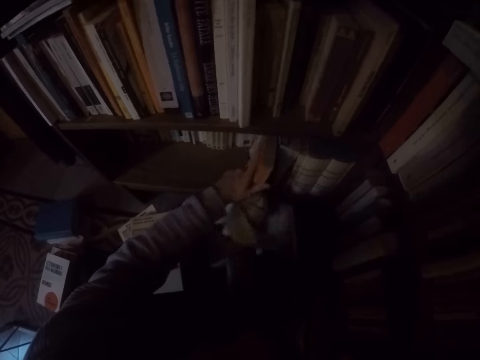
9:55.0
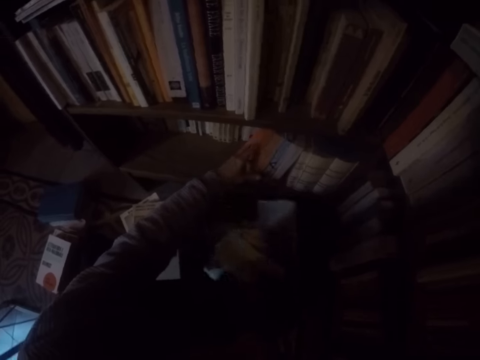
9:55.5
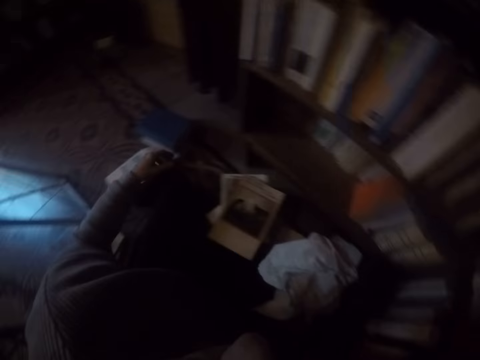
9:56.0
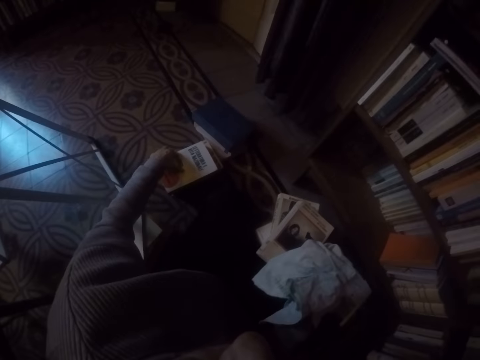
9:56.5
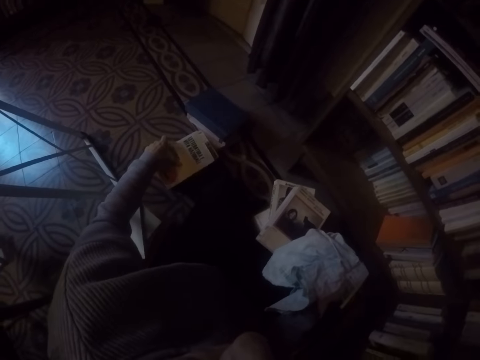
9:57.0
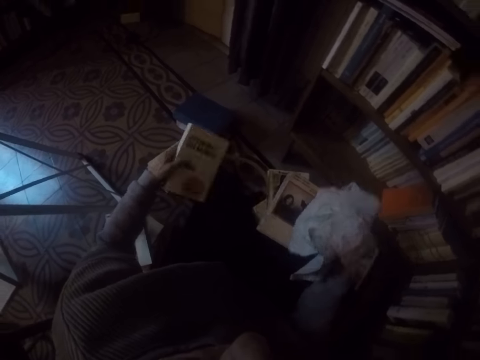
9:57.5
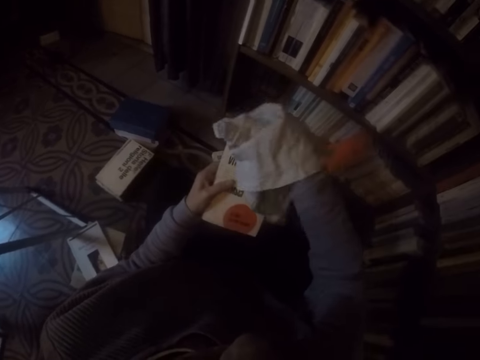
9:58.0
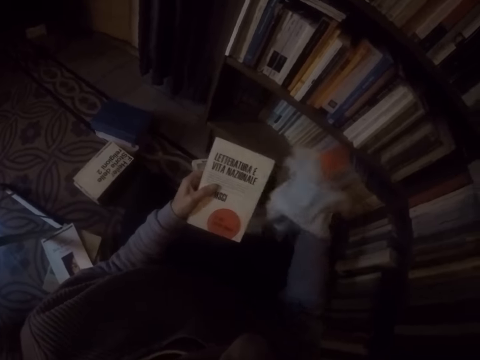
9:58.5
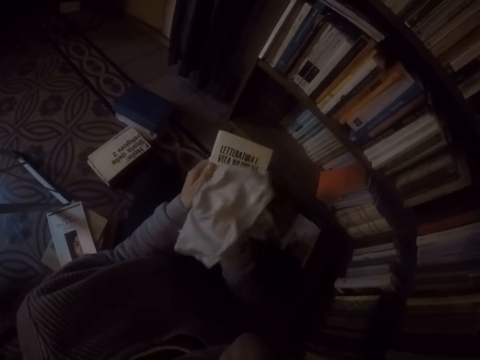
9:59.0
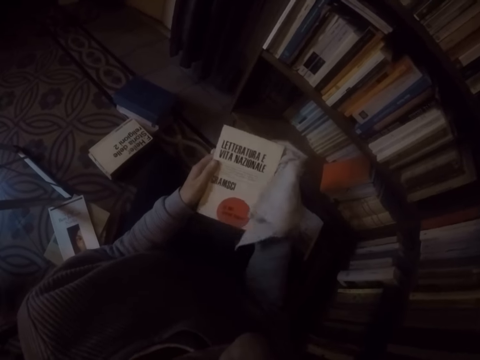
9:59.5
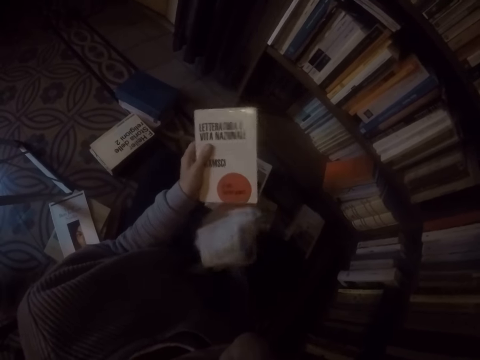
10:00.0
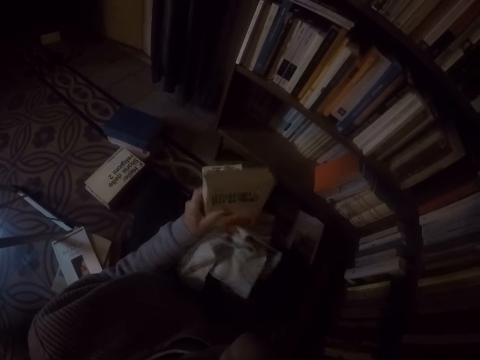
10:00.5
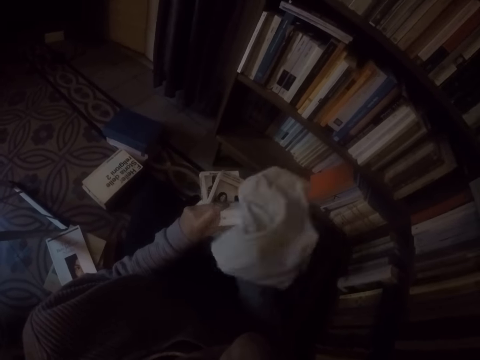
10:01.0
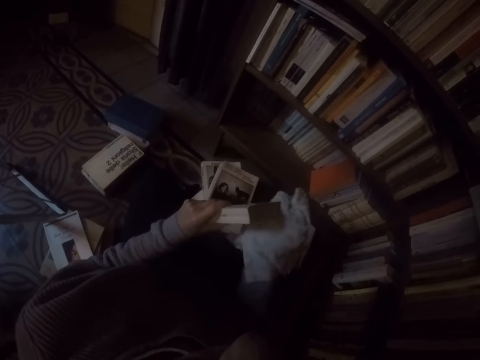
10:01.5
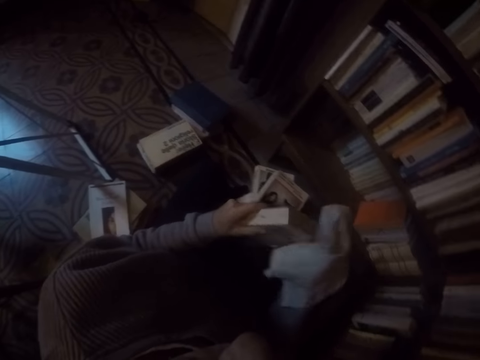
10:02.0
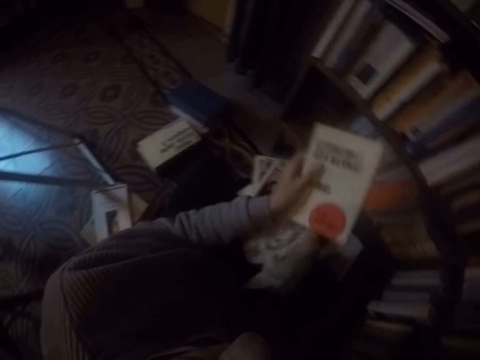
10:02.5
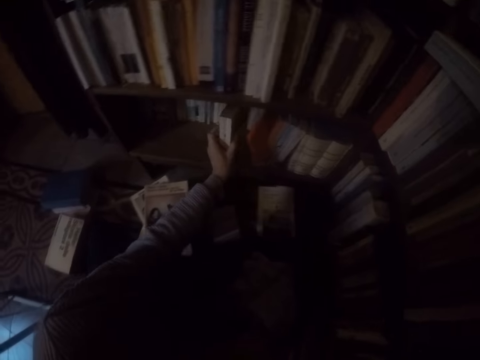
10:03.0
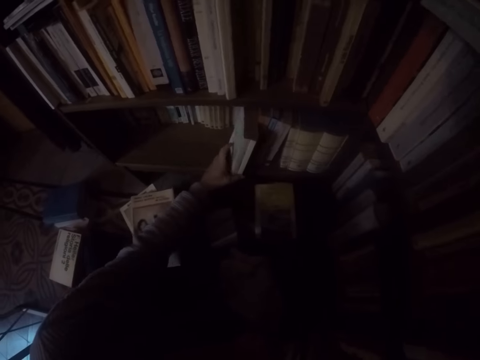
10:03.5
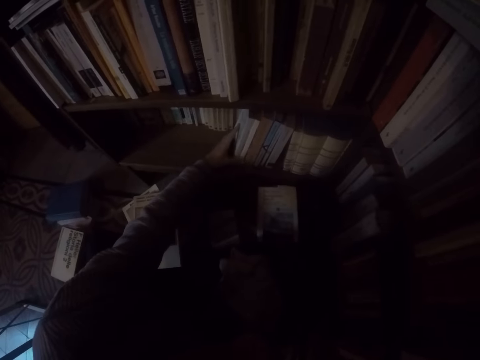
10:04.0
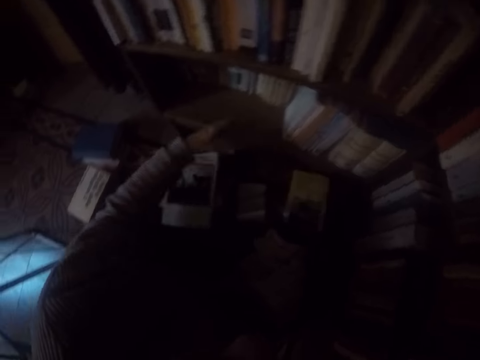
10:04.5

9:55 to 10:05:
The camera wearer places the book in both hands into the shelf. She picks a book on the ground with her left hand. She wipes the book in her left hand with the rag in her right hand. She places the book in her left hand into the shelf.

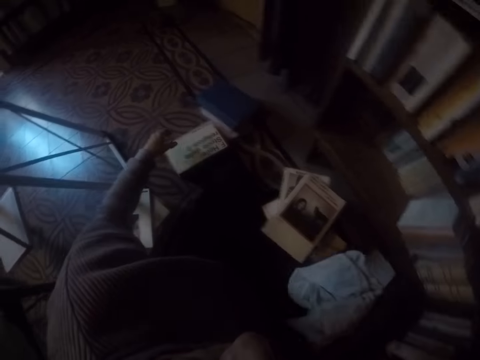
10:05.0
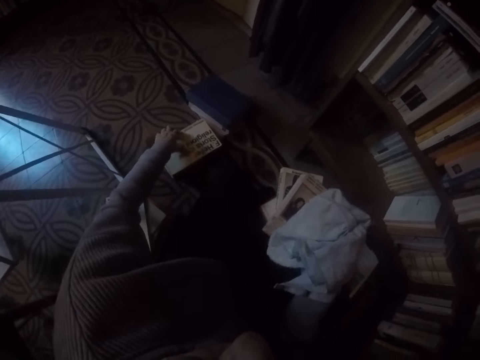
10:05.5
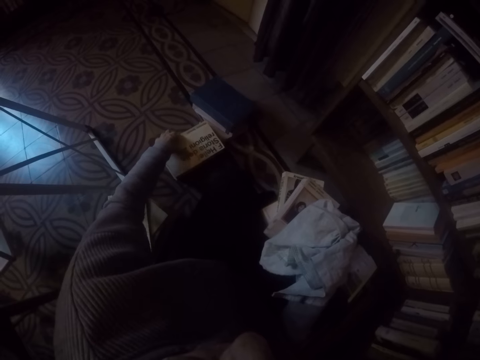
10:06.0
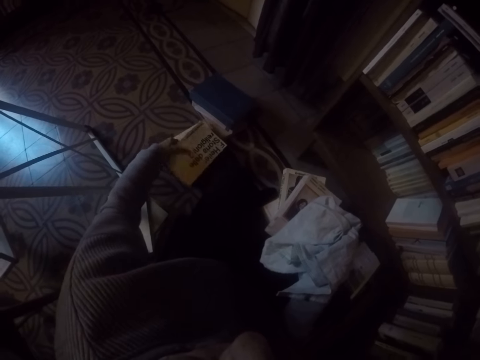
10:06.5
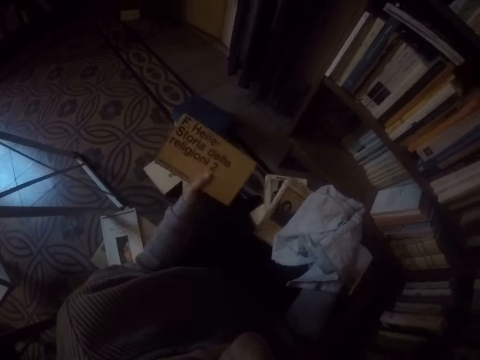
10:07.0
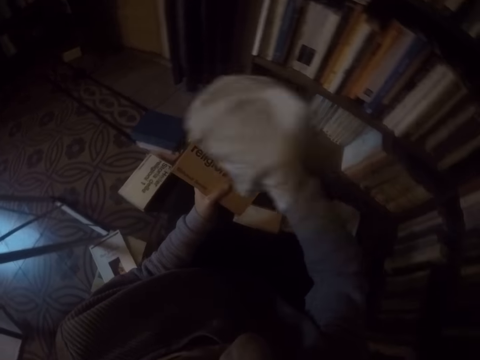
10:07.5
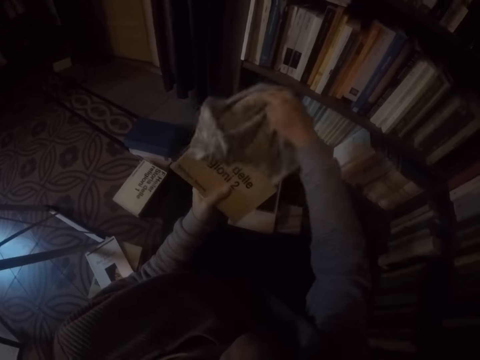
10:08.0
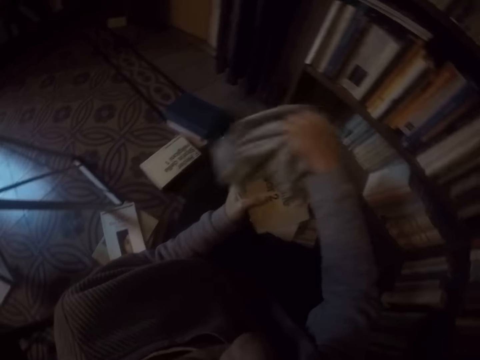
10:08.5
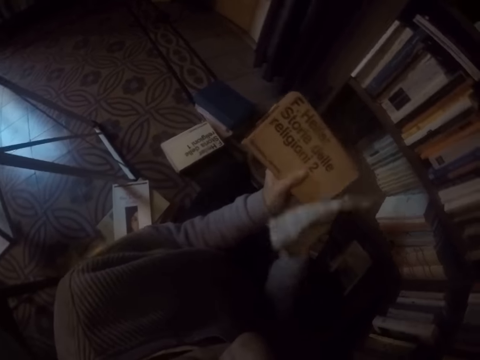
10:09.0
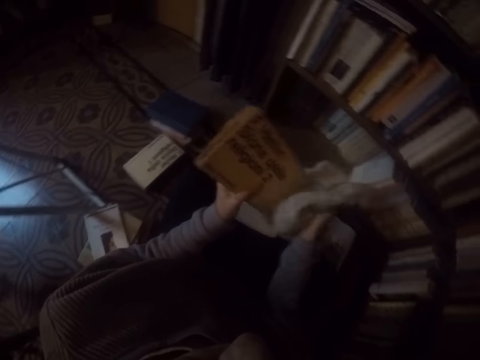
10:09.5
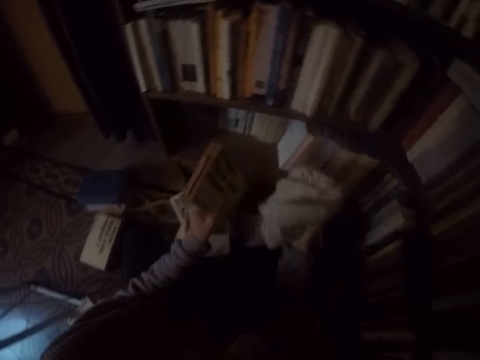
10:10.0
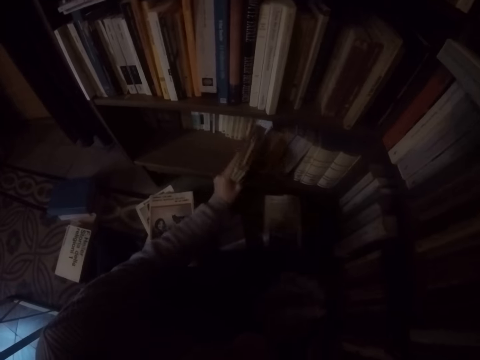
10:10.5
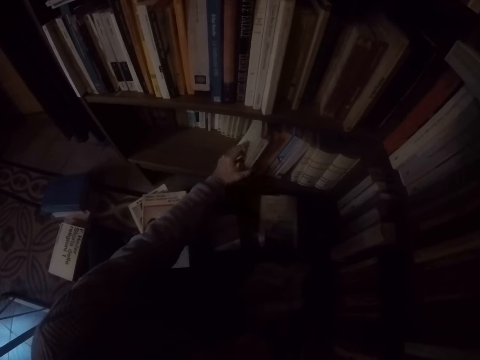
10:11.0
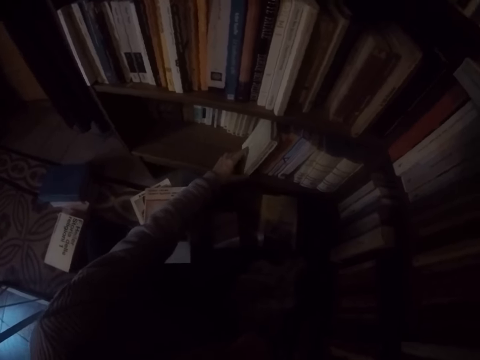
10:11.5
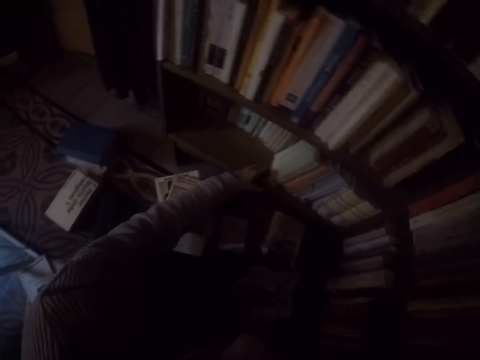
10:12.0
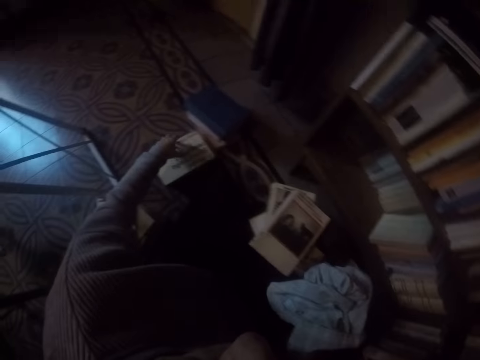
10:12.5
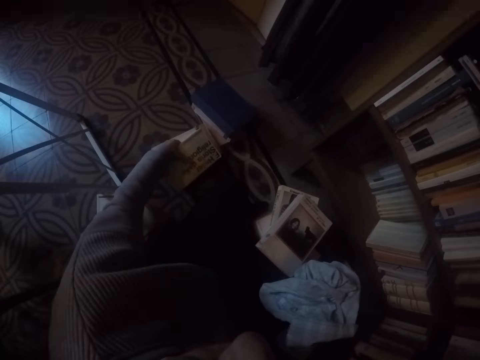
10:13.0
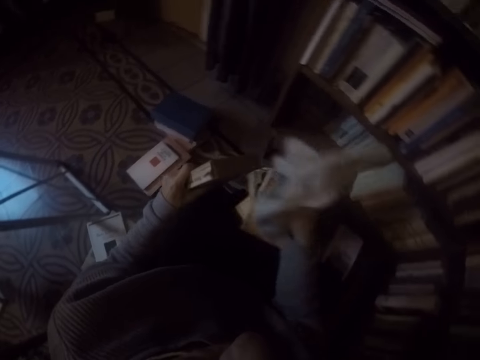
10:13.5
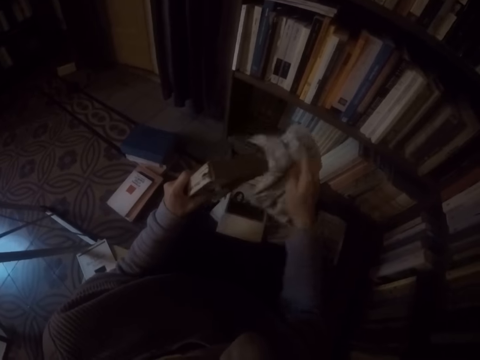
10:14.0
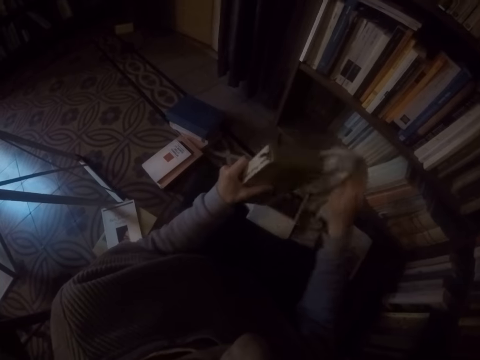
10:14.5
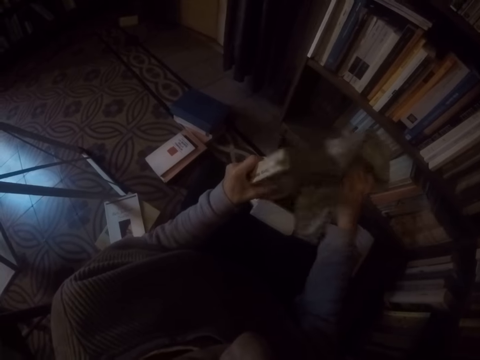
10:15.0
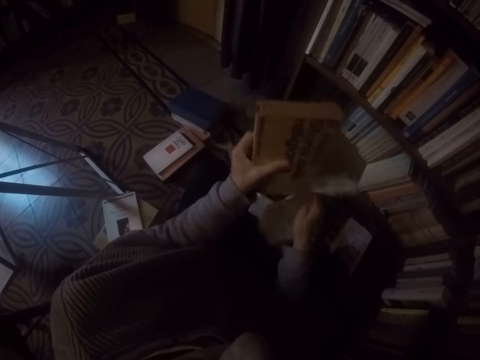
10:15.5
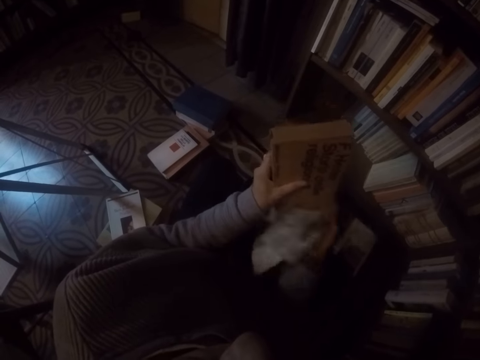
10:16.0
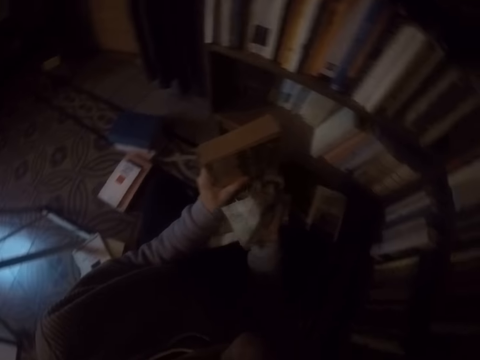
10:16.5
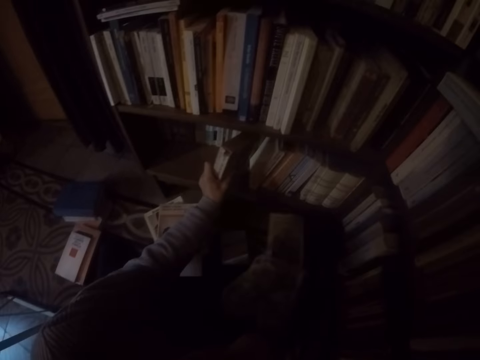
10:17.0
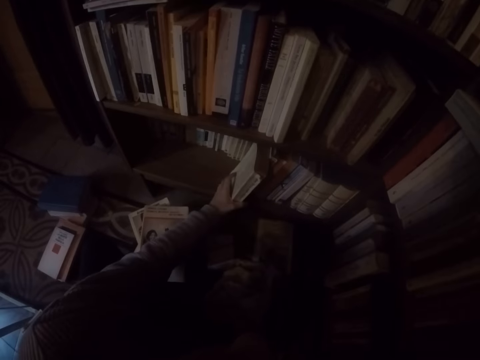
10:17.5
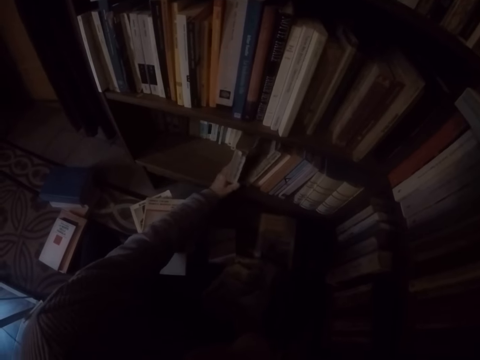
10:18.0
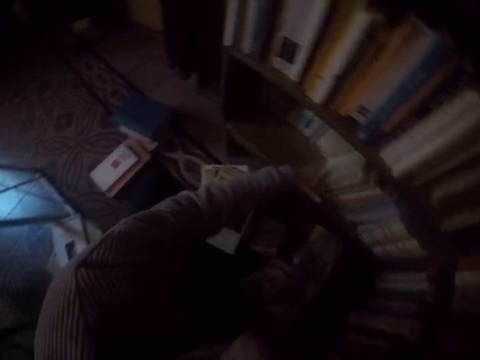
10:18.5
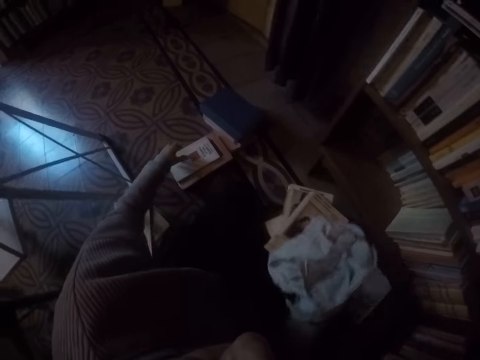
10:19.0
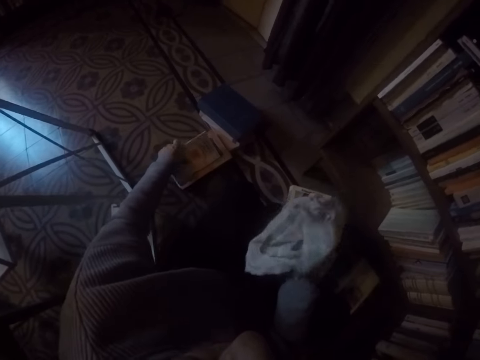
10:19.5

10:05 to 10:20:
The camera wearer picks a book on the ground with her left hand. She wipes the book in her left hand with the rag in her right hand. She places the book in her left hand into the shelf. She picks a book on the ground with her left hand. She wipes the book in her left hand with the rag in her right hand. She places the book in her left hand into the shelf. She picks a book on the ground with her left hand.

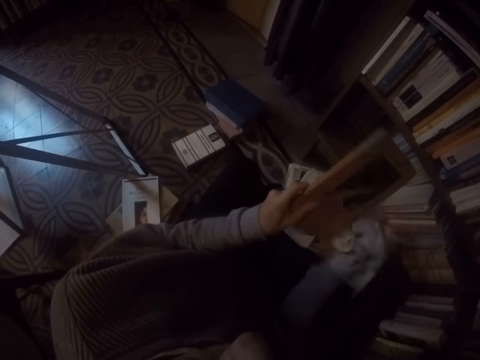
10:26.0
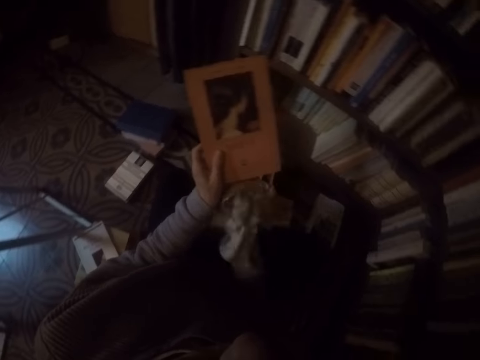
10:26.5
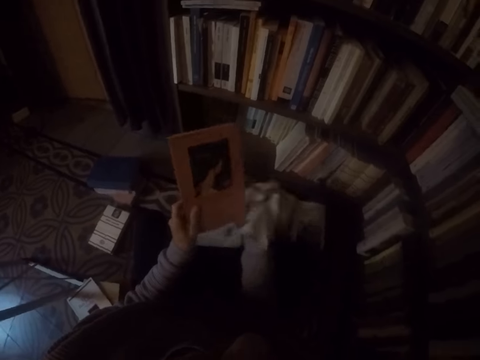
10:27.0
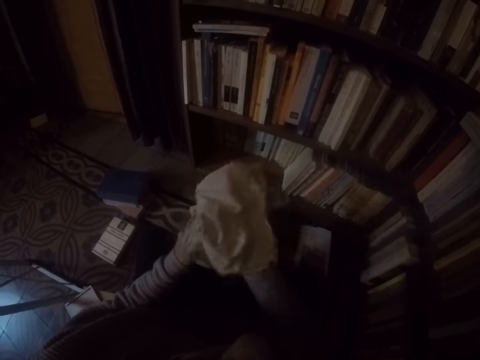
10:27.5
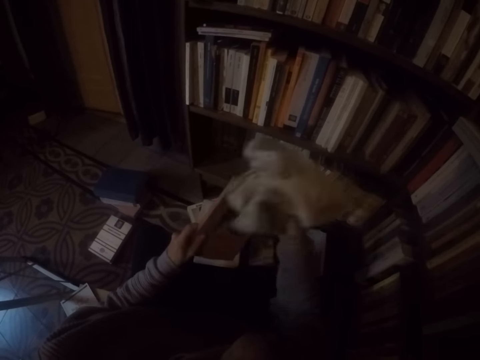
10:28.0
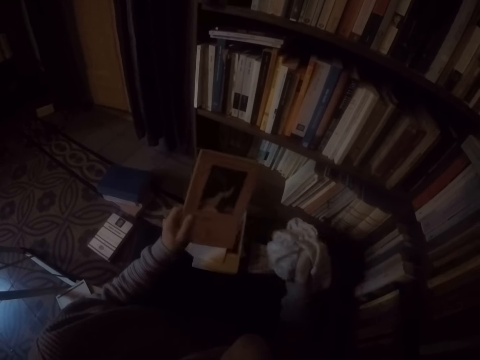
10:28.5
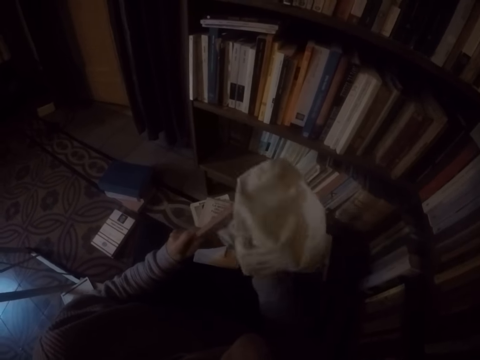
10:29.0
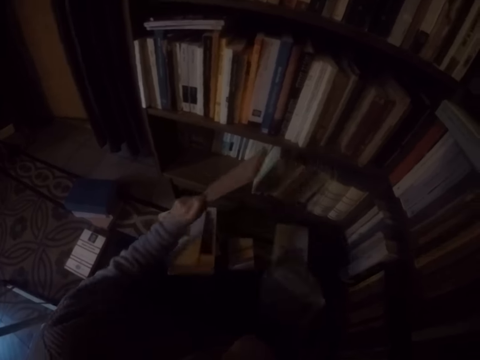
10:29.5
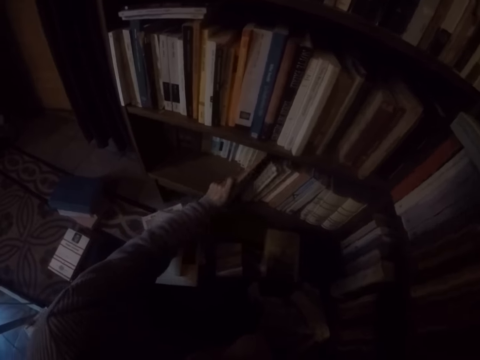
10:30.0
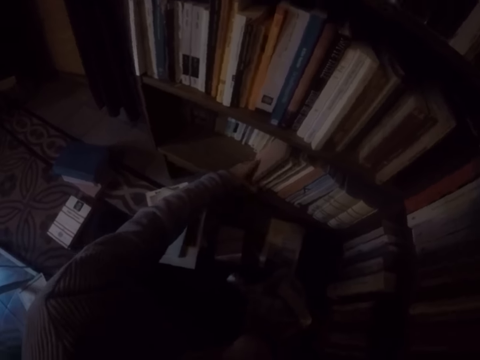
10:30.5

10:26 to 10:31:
The camera wearer wipes the book. She places the book in her left hand into the shelf.
